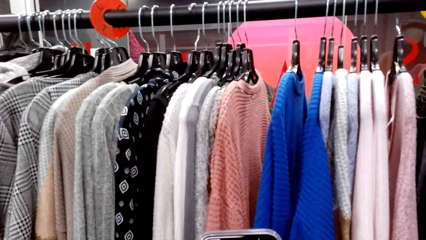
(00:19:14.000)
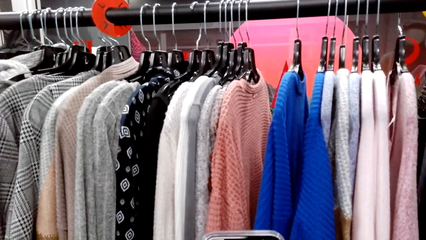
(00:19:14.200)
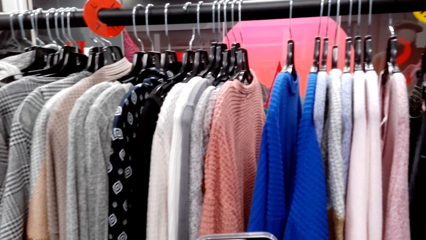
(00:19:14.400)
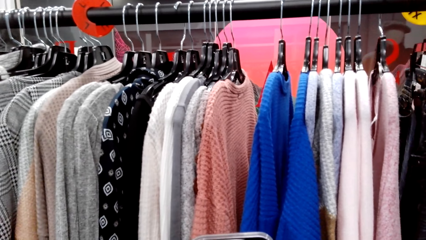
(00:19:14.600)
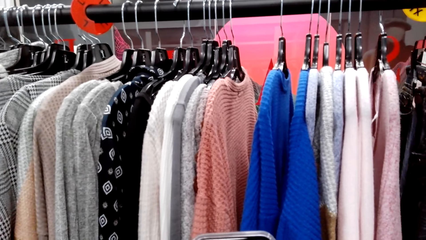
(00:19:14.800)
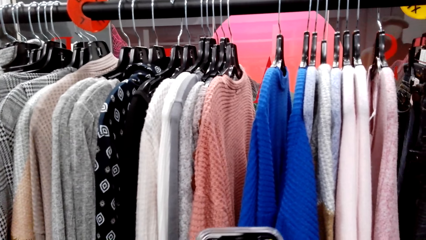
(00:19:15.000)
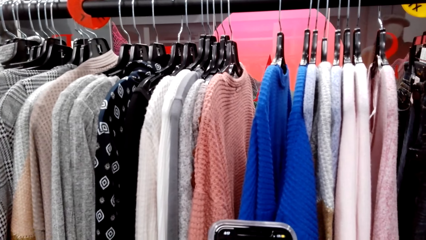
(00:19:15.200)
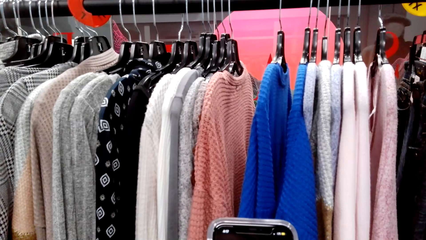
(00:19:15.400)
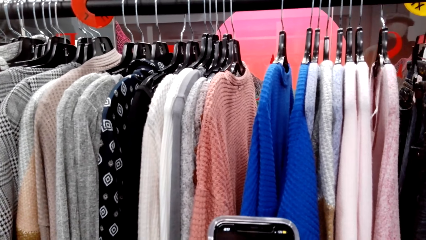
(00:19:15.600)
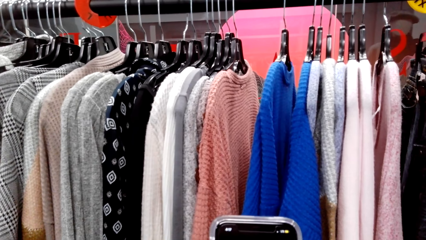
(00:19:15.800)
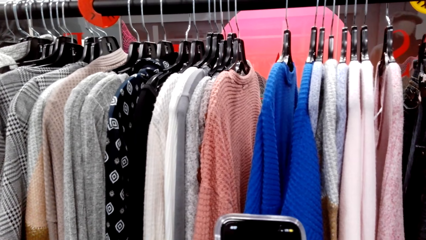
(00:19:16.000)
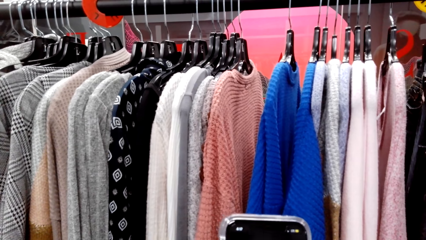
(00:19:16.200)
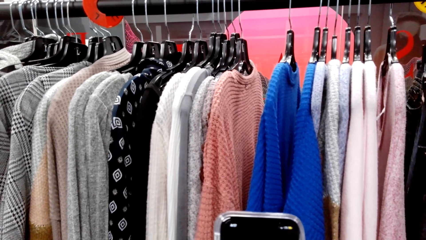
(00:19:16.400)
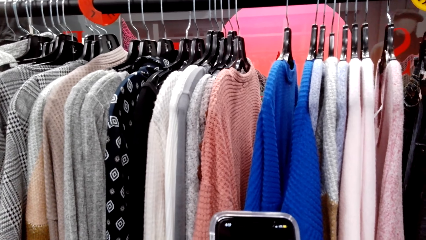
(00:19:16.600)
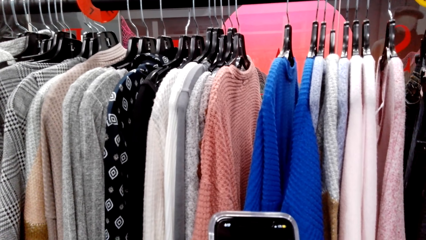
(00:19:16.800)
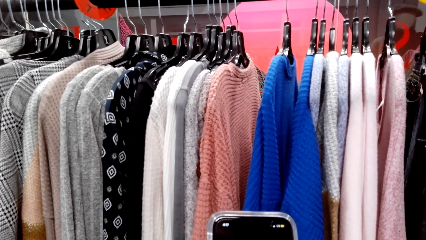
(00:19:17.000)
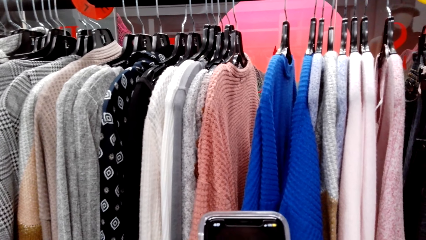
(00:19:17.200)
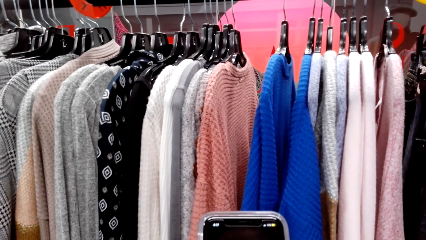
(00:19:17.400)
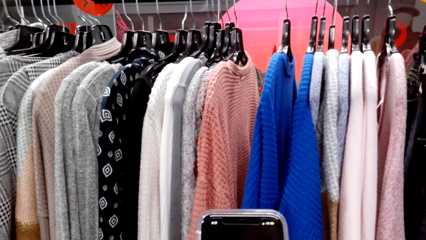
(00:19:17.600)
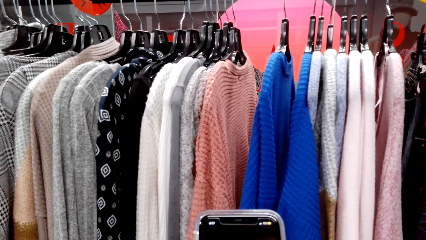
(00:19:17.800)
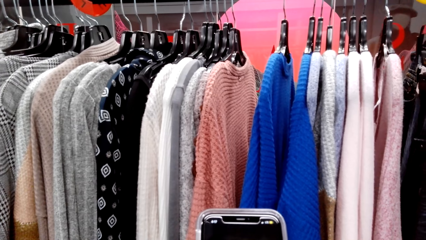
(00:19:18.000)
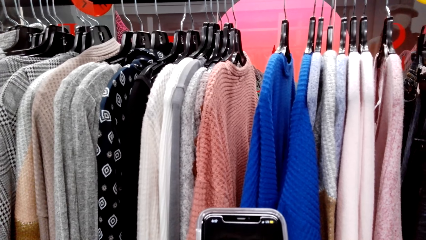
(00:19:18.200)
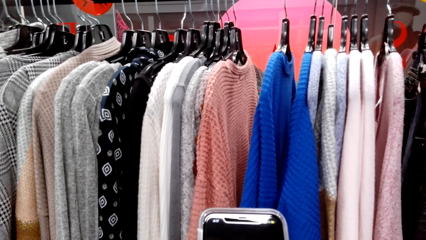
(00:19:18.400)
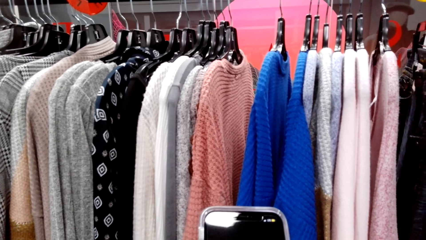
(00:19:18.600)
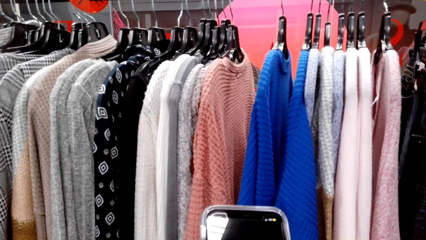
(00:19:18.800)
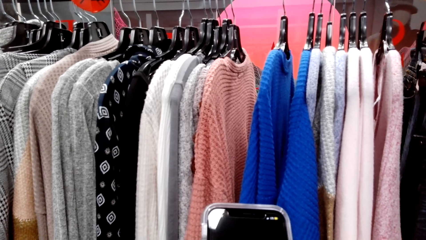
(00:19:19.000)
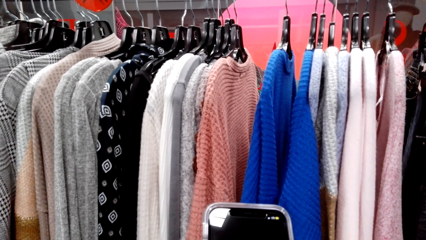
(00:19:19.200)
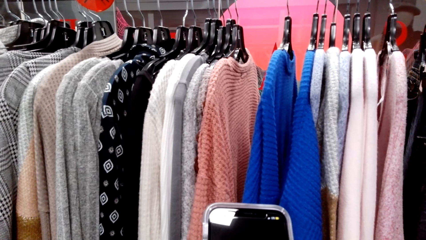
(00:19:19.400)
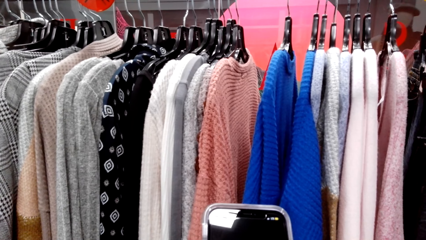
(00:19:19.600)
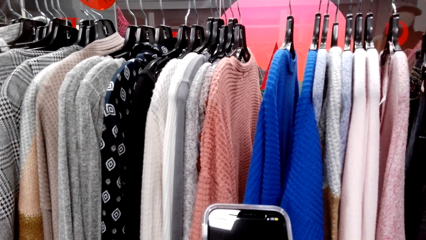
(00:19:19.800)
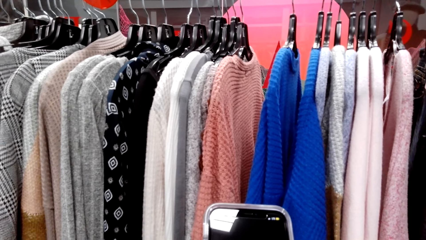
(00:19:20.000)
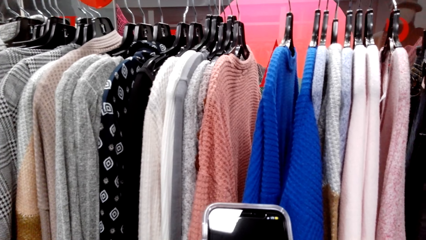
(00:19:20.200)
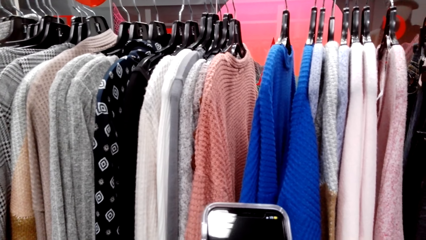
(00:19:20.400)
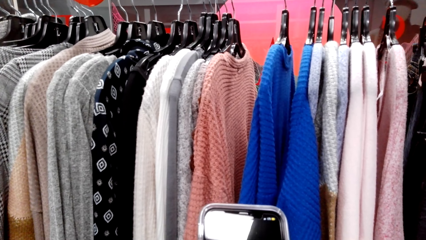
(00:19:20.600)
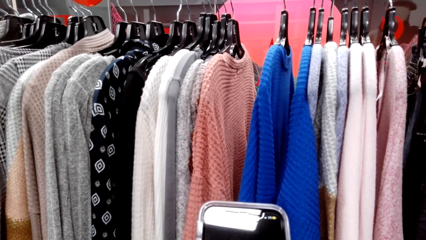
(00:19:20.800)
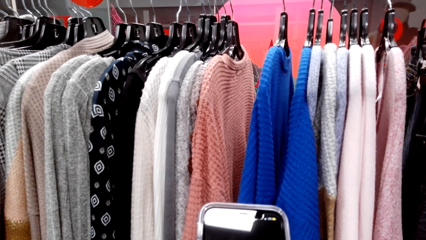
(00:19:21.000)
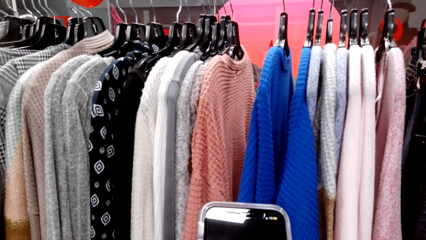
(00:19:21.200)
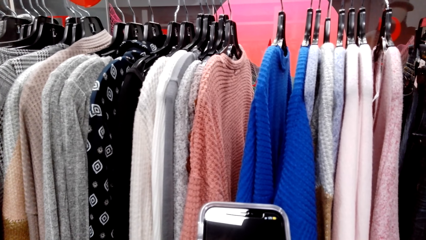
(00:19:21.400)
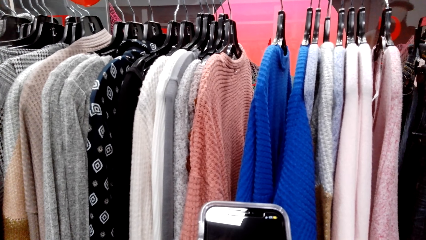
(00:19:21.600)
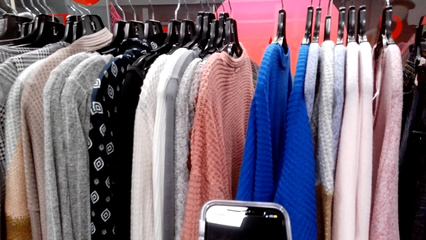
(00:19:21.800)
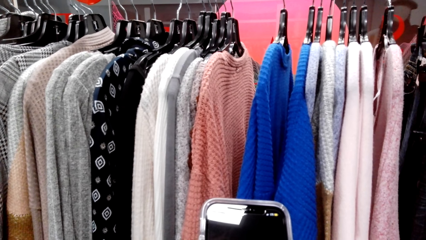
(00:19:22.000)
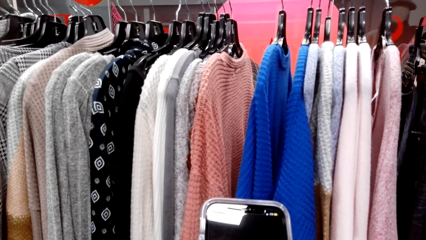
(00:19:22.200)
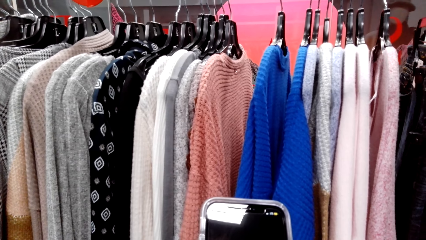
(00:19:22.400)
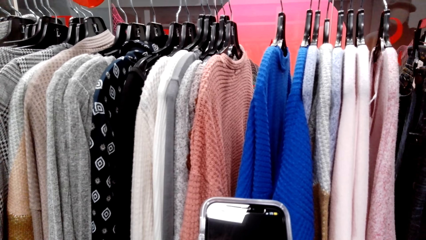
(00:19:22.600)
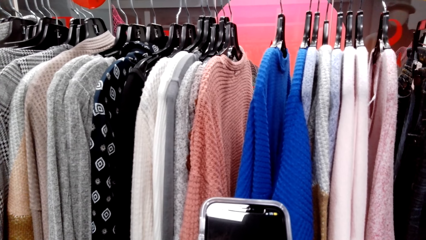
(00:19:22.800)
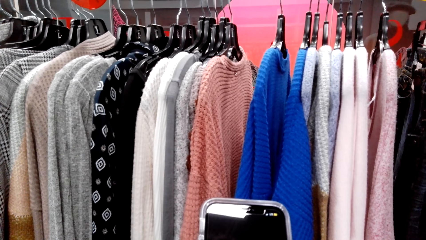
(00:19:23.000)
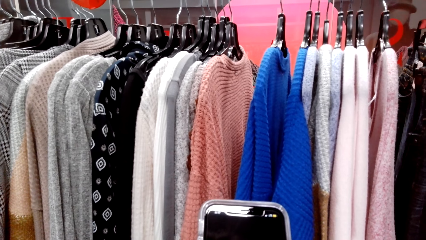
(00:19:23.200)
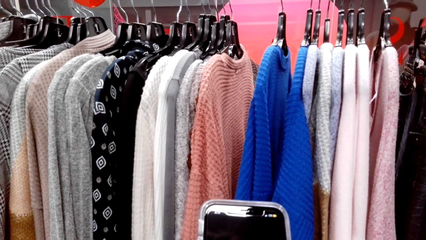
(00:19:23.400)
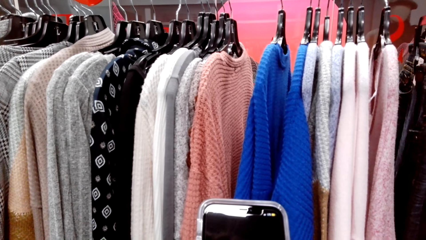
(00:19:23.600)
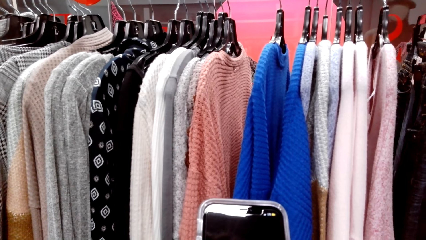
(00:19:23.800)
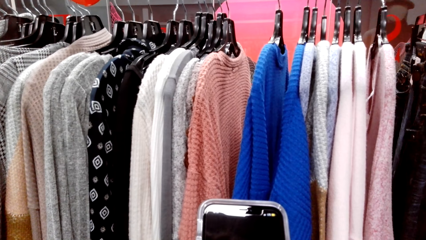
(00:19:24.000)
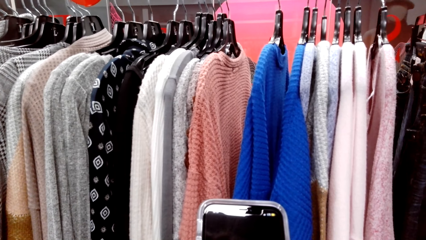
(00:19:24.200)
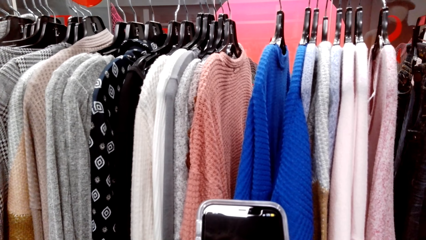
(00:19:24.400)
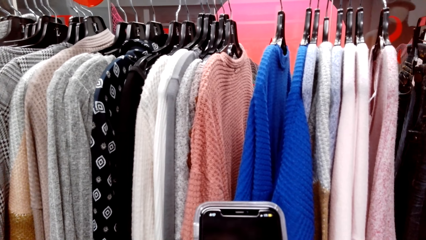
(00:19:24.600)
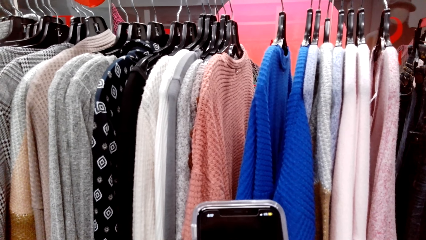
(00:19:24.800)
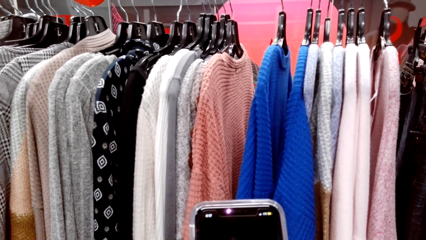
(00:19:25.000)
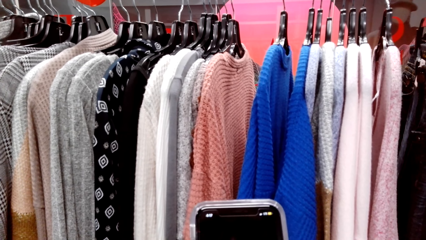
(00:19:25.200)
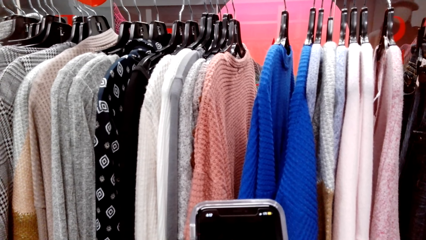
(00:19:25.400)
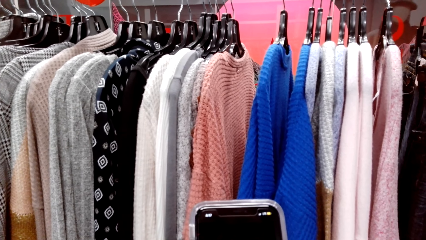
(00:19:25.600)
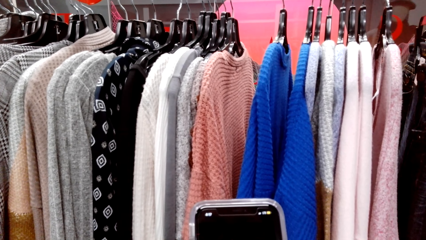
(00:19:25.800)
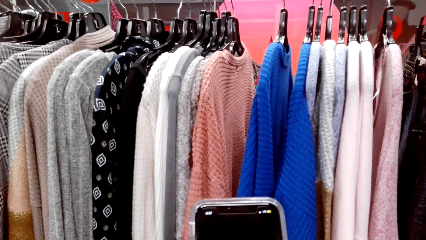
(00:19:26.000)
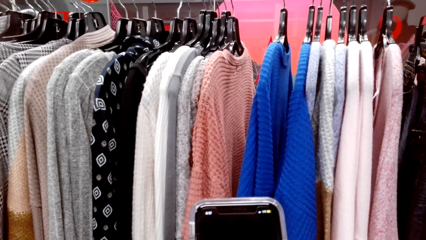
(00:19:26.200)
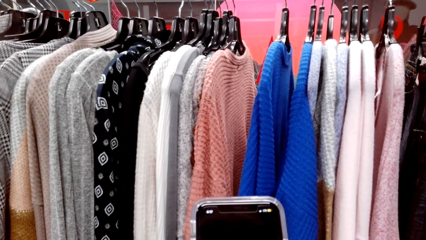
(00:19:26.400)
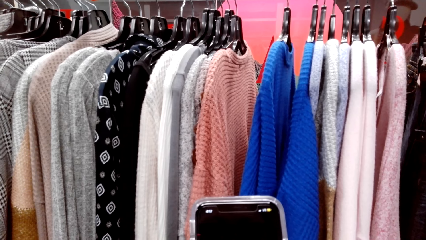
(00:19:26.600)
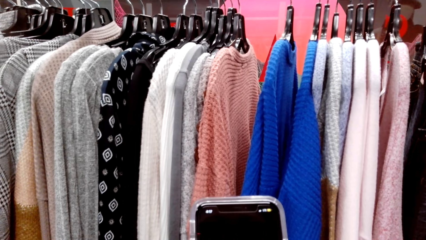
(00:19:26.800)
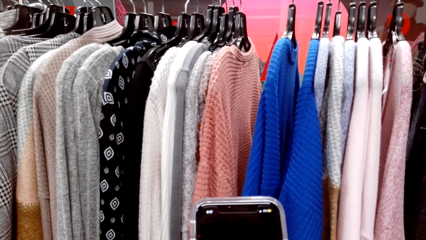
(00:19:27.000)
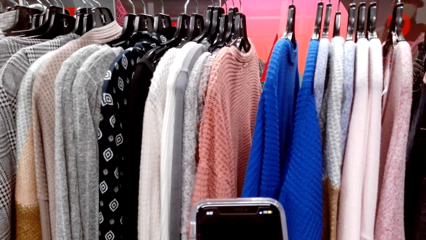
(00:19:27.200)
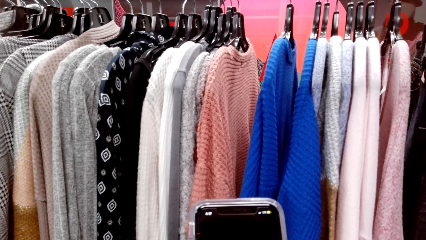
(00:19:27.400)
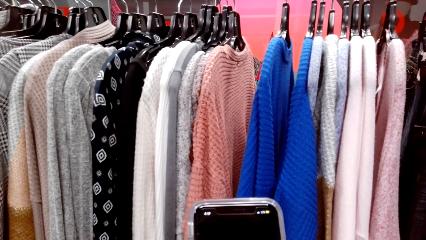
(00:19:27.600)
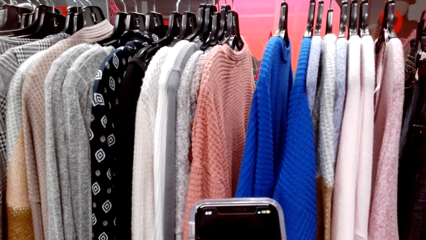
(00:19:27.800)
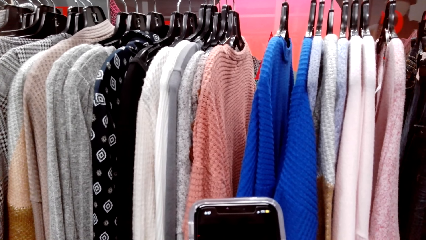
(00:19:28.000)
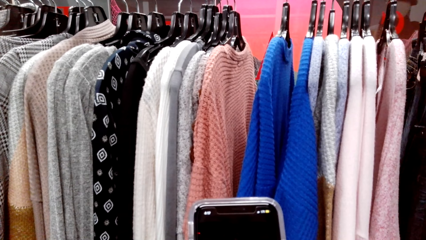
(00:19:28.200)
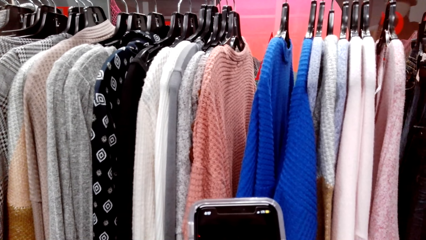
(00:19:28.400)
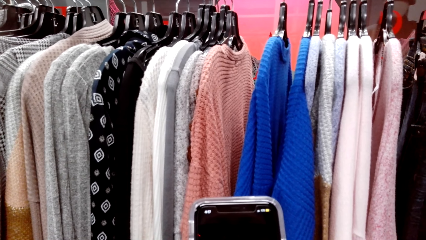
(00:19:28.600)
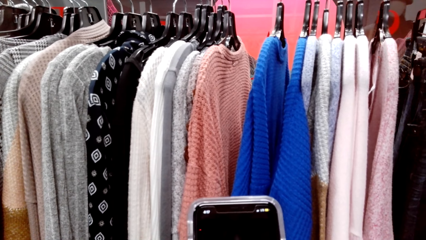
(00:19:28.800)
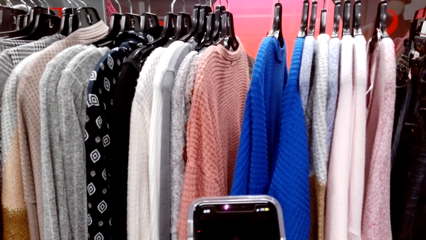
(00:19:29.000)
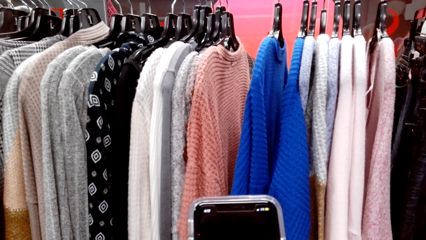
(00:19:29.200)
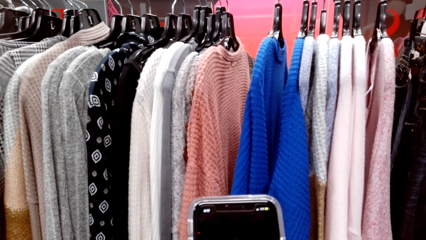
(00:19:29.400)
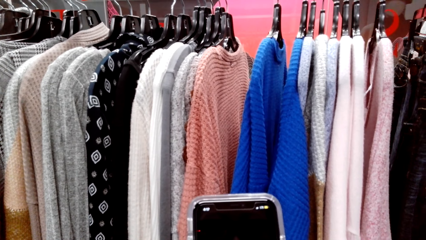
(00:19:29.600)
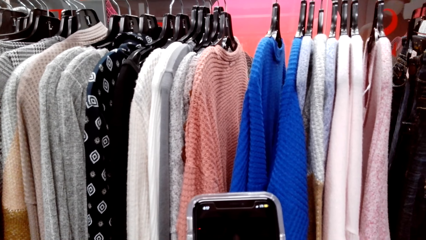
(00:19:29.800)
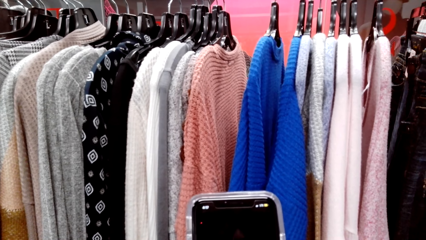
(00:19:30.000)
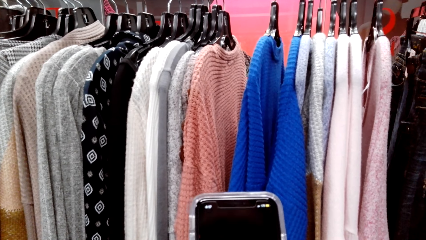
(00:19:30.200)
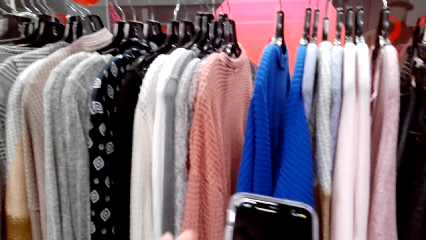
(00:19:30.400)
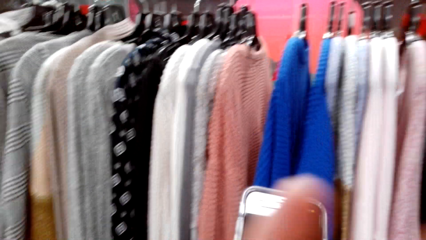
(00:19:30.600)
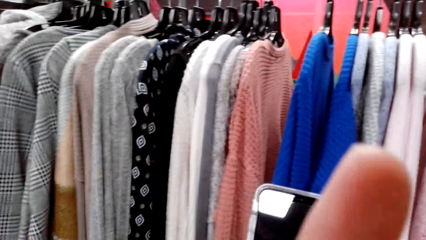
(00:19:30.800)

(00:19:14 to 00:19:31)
The camera wearer looks around a supermarket. She operates a mobile phone with her hands. She looks around the supermarket. She operates the mobile phone with her hands.
